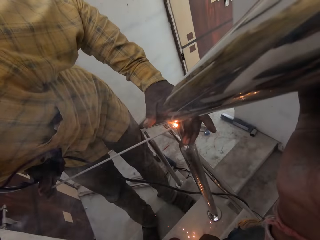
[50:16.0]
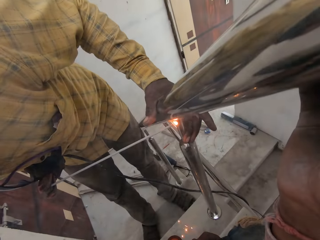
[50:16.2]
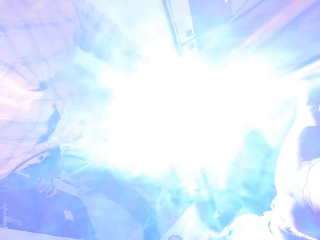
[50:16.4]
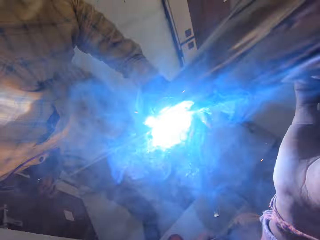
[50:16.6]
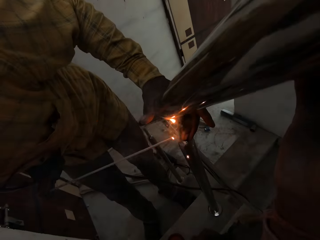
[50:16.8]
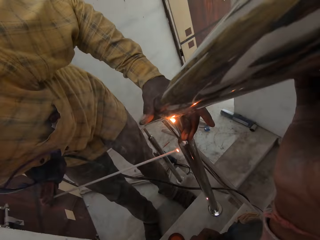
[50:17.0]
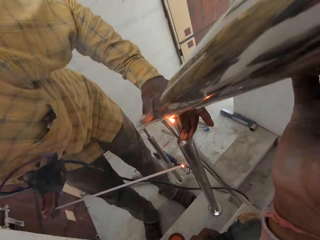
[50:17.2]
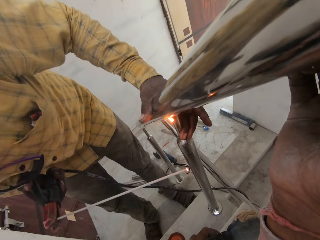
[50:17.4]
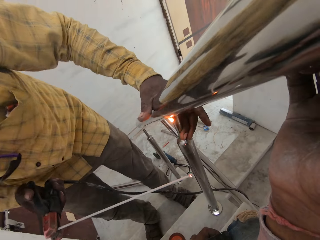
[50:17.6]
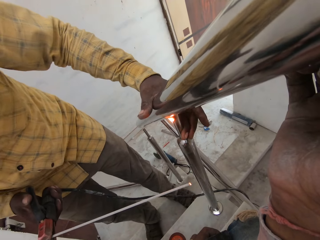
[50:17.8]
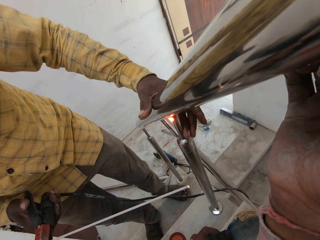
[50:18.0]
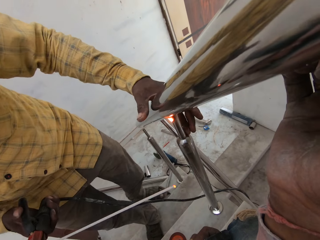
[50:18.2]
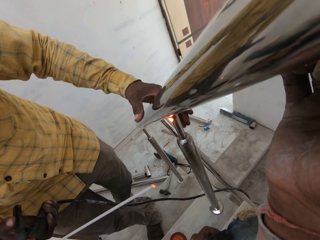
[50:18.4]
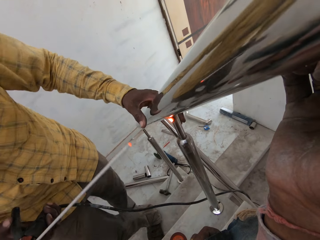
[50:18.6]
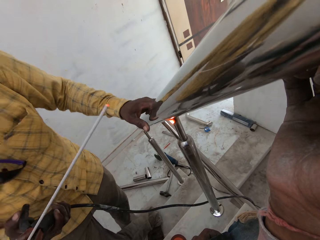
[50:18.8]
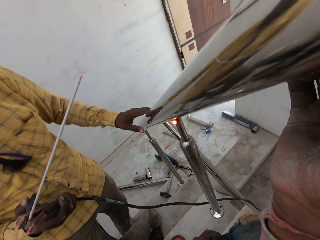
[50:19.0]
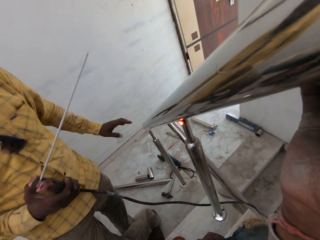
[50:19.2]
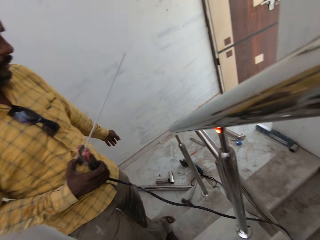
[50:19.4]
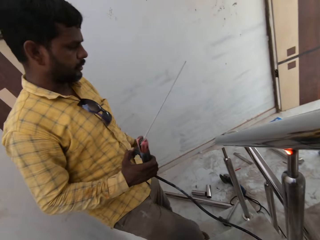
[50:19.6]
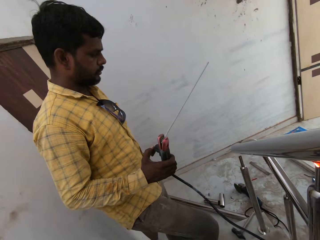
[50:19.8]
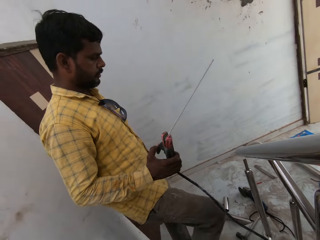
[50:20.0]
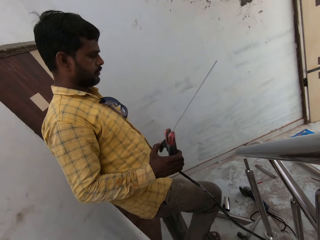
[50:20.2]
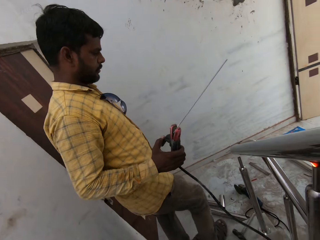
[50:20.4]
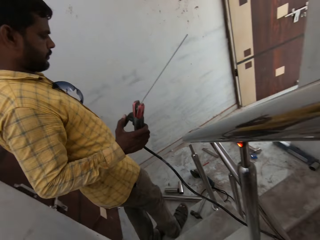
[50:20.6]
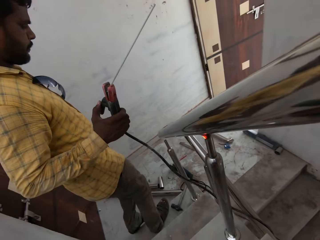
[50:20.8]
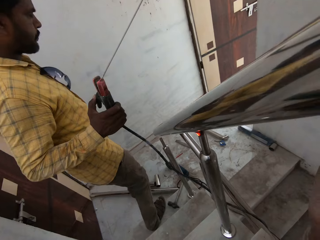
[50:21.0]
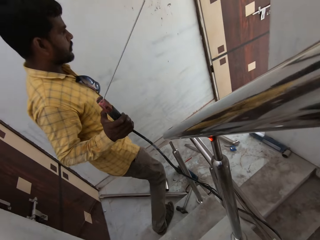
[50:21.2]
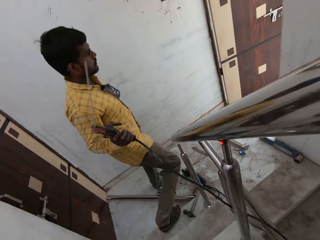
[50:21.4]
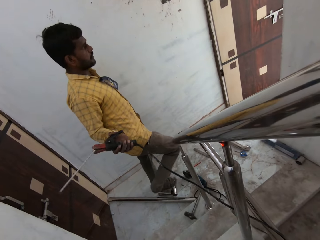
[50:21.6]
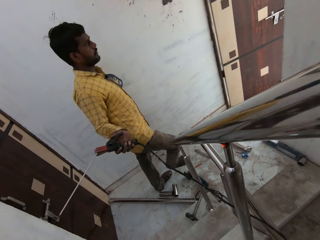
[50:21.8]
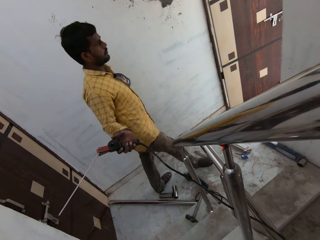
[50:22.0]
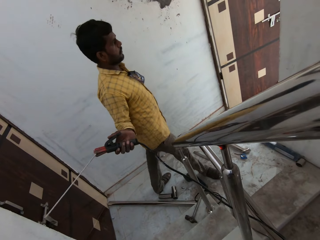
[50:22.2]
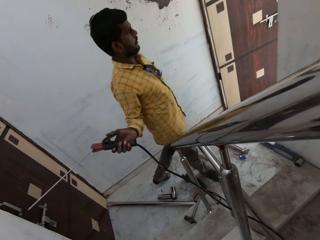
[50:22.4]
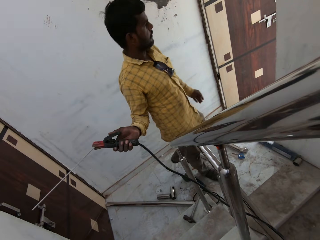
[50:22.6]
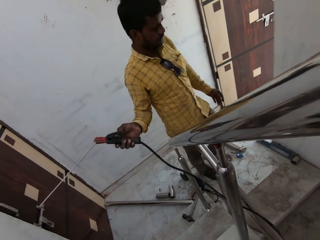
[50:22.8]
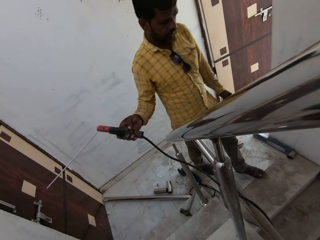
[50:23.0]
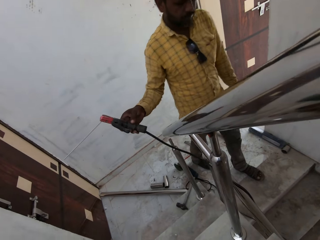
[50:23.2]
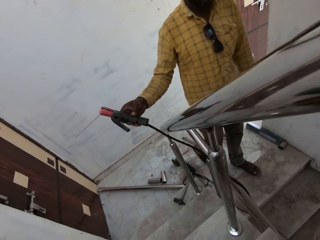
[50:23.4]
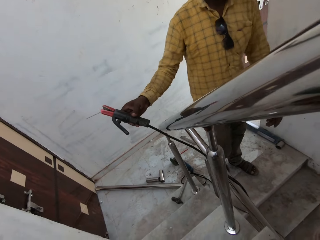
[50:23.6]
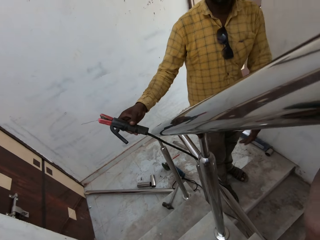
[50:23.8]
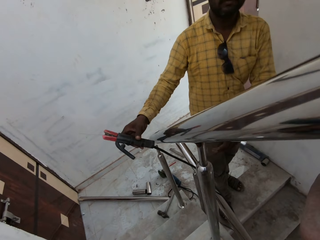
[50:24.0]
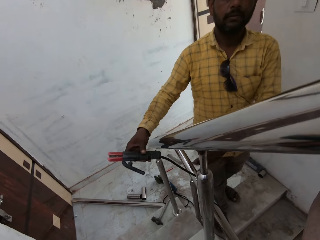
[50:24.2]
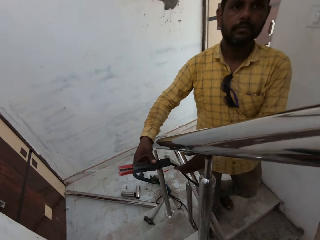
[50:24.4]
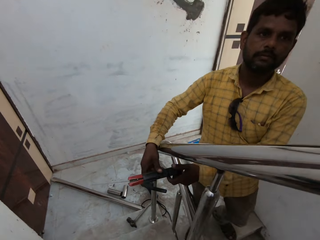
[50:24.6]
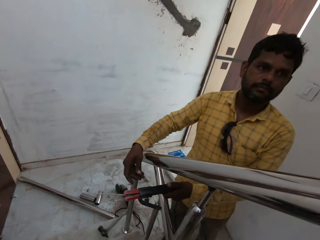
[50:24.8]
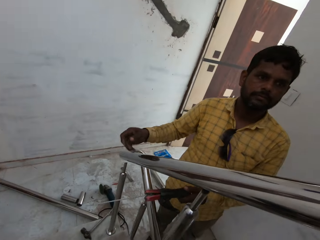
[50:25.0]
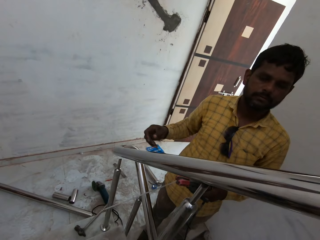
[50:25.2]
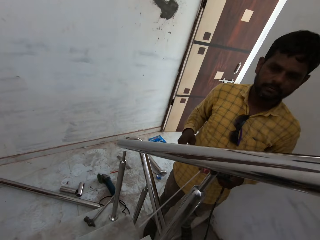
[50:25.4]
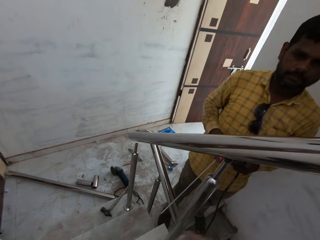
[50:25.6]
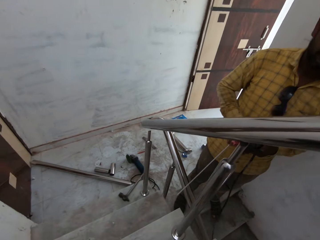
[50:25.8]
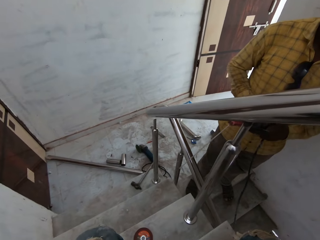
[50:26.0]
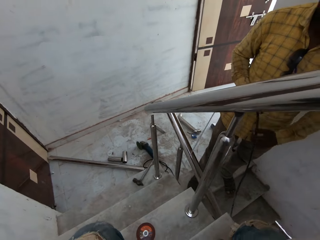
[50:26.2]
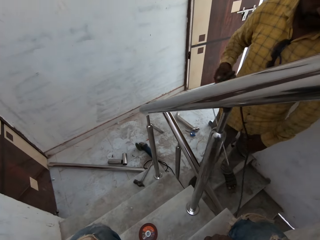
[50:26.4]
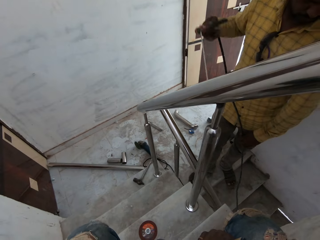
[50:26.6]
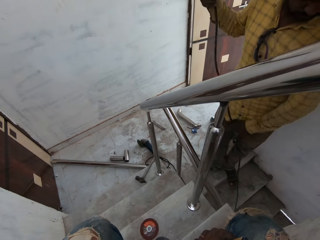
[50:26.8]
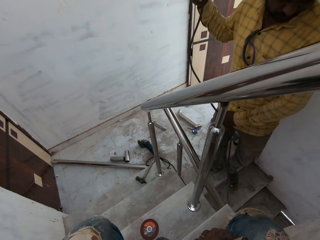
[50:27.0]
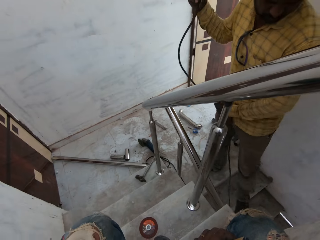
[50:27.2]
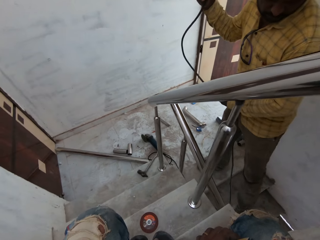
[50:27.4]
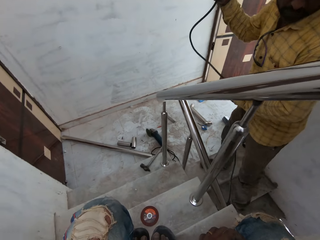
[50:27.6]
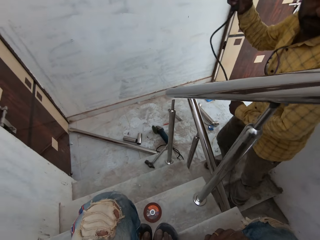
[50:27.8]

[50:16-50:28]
The man removes his left hand from the staircase handrail. The camera wearer looks around and talks with the man. The man climbs down the stairs. The camera wearer talks with the man. The man passes the welding torch from his right hand to his left hand. The man passes the welding torch from his left hand to his right hand. The man holds the welding torch wire with his left hand.

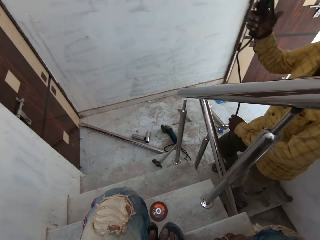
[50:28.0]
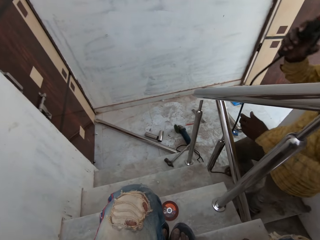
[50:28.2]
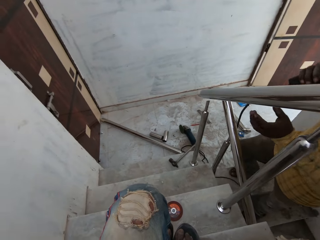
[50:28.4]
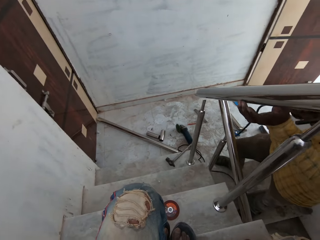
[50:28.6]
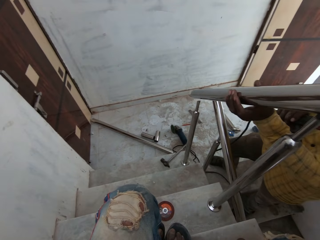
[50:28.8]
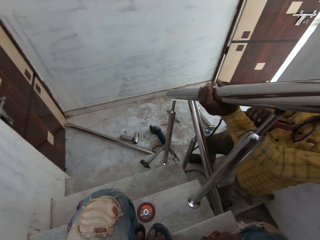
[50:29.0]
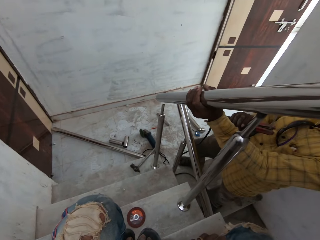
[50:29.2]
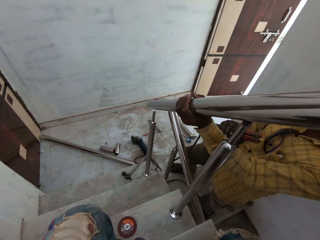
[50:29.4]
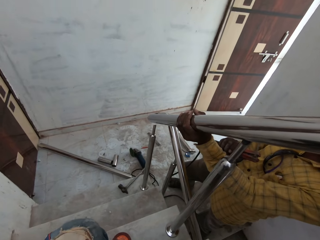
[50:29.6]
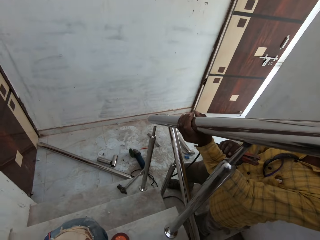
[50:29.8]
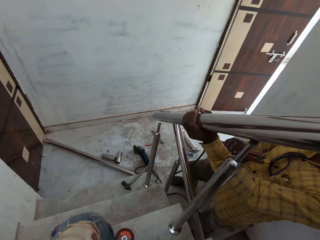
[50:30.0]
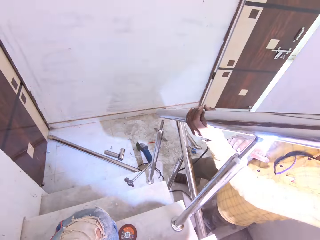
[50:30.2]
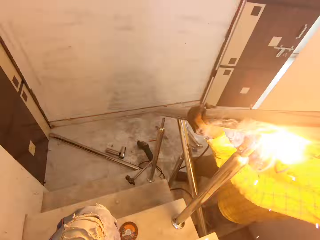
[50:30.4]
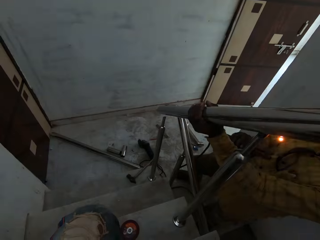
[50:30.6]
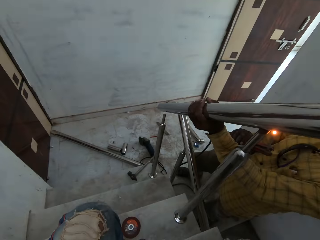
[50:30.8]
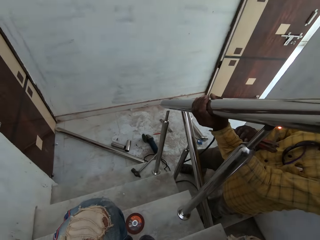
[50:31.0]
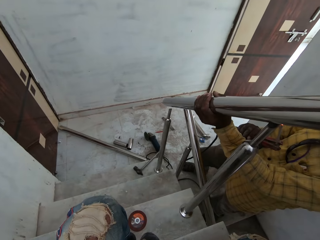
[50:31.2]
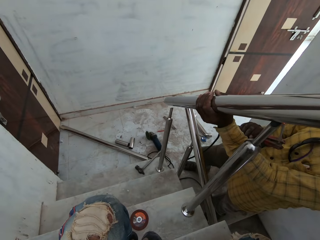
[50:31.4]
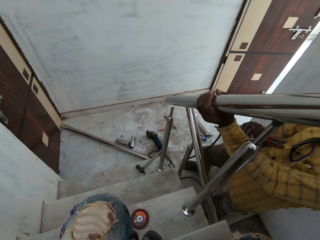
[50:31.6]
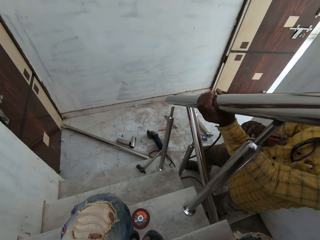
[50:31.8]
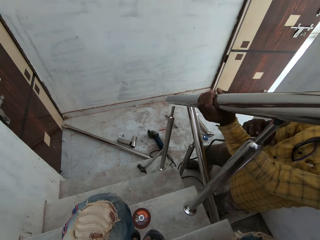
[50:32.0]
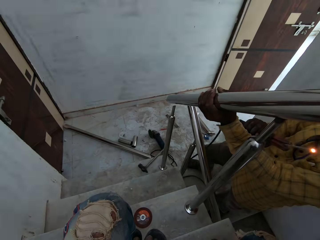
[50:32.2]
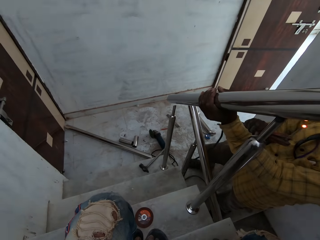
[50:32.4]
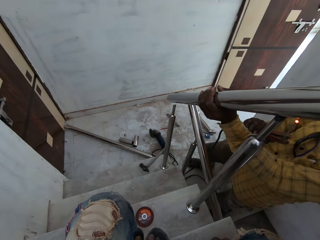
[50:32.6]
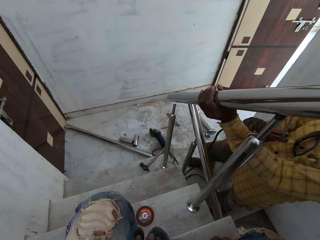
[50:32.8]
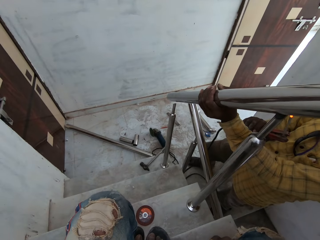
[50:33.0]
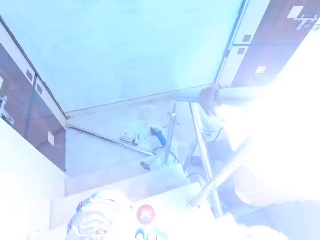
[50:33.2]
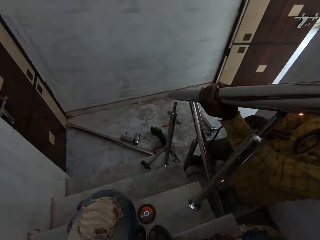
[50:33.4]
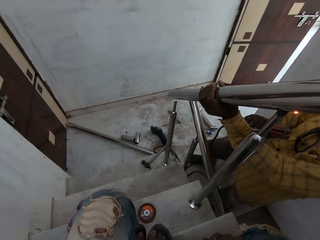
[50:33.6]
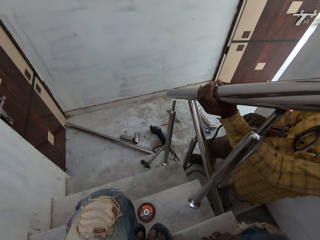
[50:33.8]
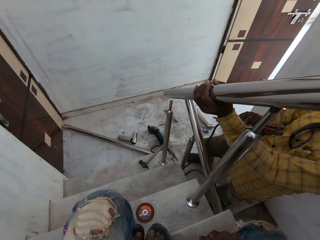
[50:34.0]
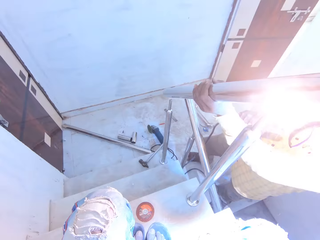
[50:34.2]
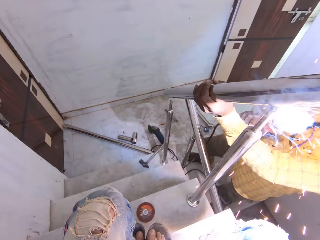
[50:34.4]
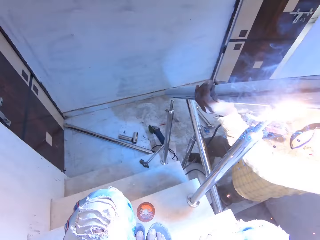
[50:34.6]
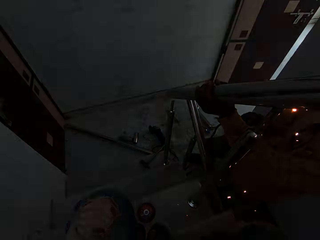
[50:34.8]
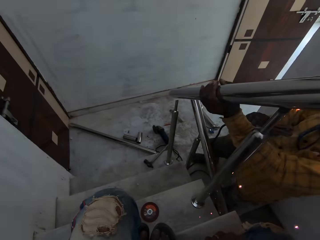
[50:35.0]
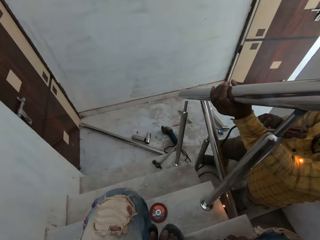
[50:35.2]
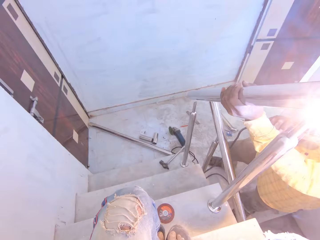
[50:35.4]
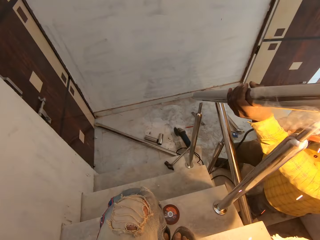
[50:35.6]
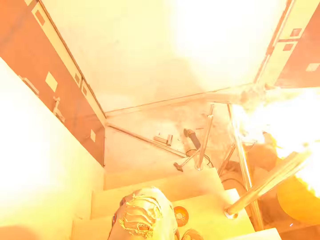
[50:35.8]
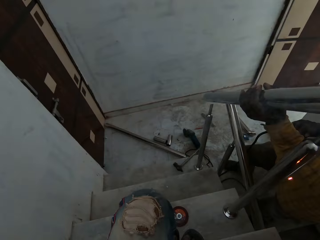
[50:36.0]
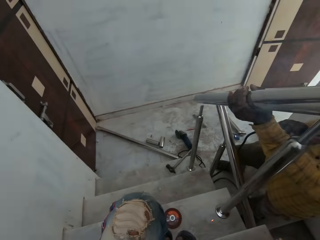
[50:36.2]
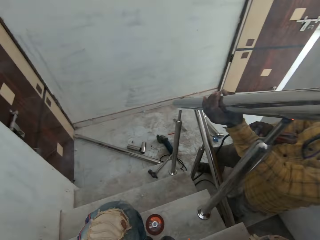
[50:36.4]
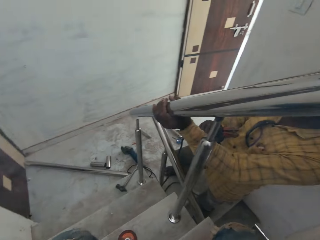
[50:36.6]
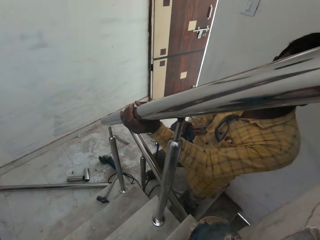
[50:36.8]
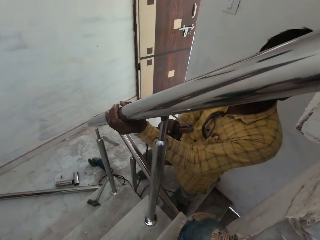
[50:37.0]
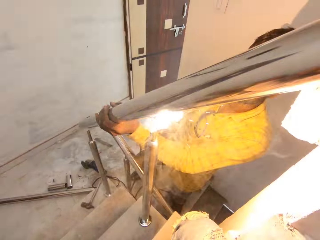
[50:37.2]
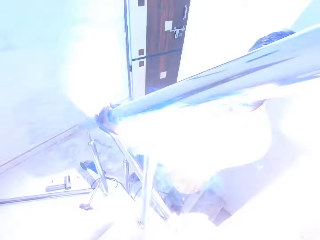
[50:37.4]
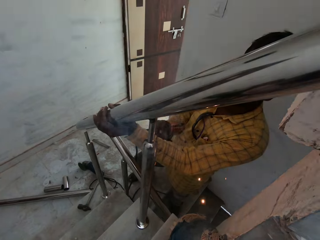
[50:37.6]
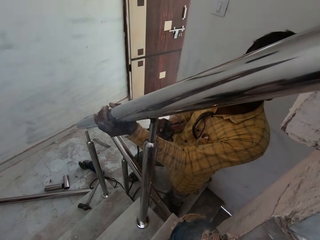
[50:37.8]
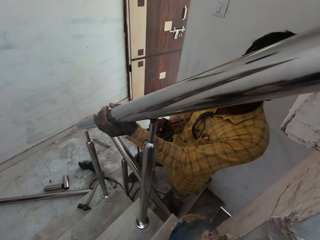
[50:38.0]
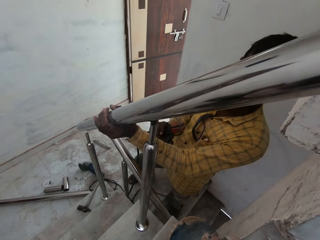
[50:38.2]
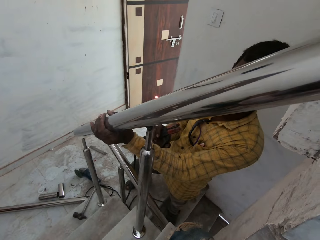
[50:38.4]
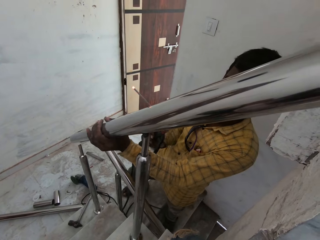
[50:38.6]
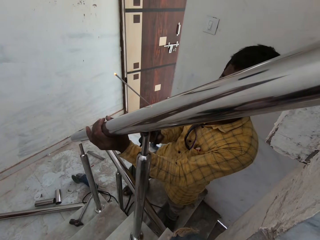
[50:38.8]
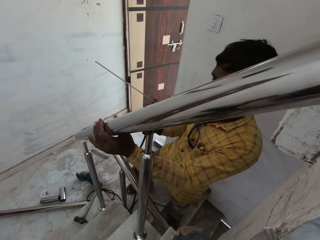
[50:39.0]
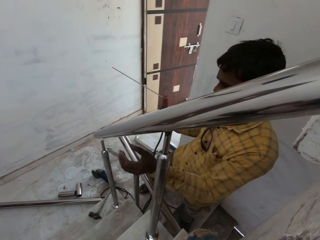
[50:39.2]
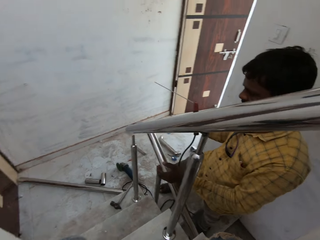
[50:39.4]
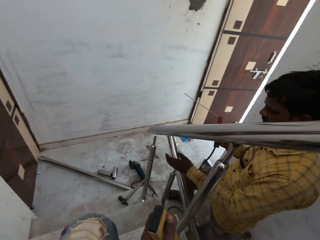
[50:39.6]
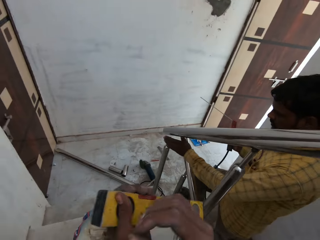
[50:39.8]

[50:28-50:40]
The man holds the staircase handrail with his left hand. The camera wearer looks around. The man welds the staircase baluster or stairs grill rail with the welding torch or welding machine in his right hand. The man talks with the camera wearer. The camera wearer talks with the man. The man welds the stairs grill rail with the welding machine.
